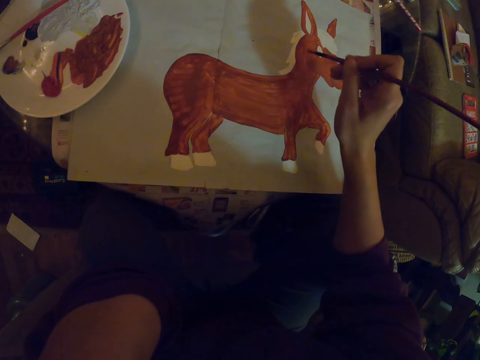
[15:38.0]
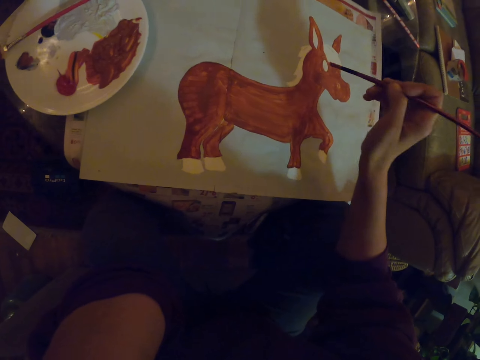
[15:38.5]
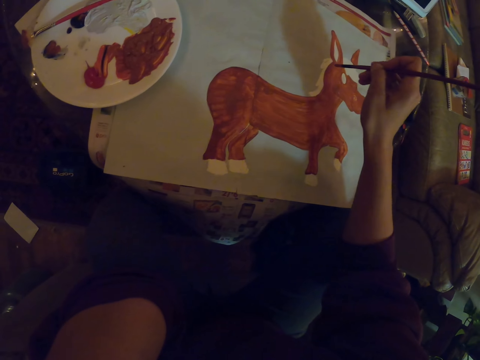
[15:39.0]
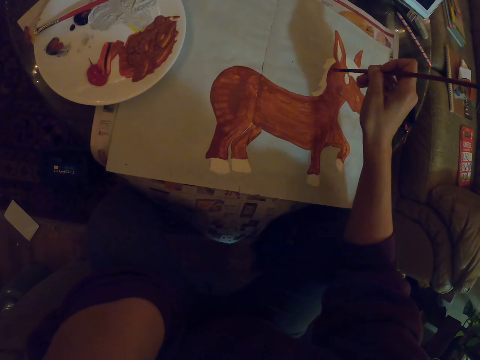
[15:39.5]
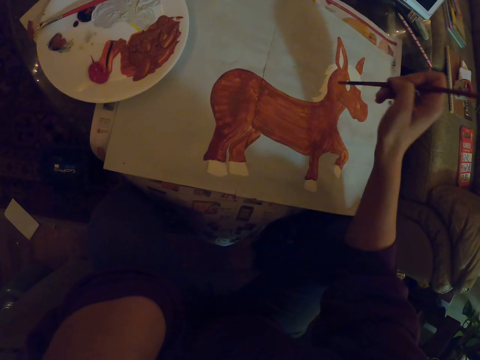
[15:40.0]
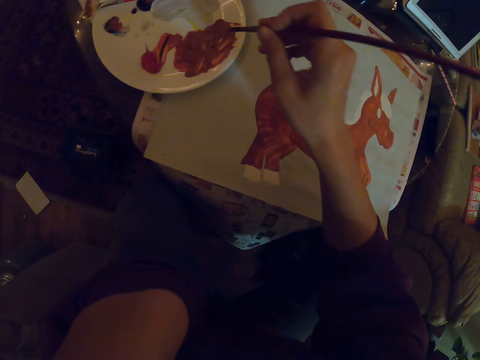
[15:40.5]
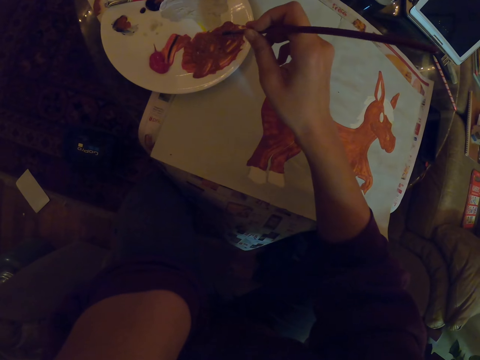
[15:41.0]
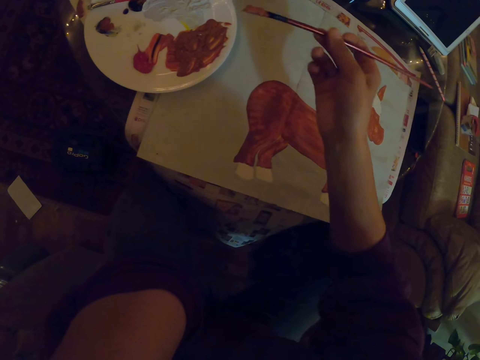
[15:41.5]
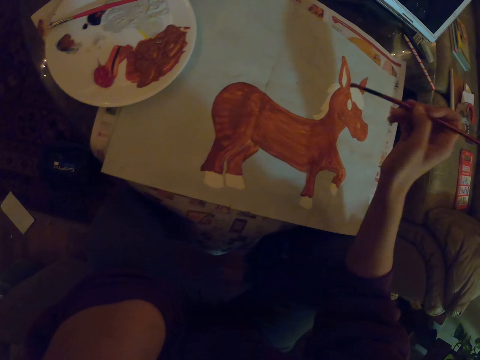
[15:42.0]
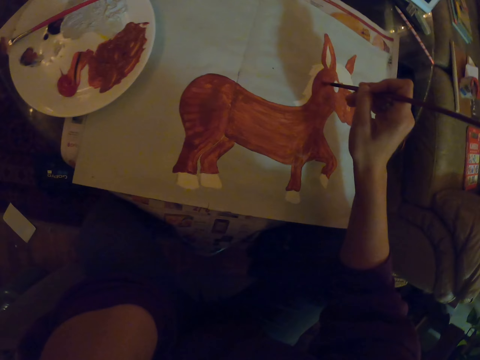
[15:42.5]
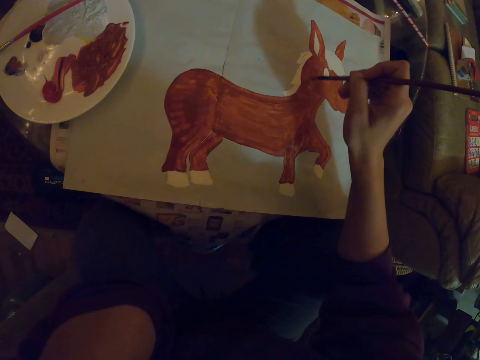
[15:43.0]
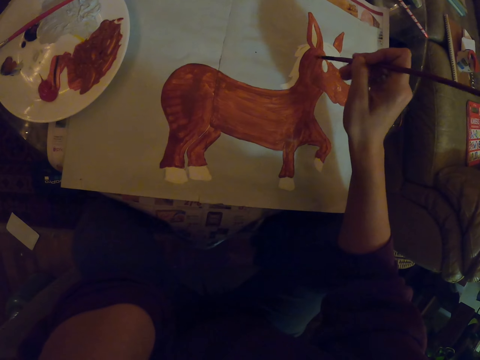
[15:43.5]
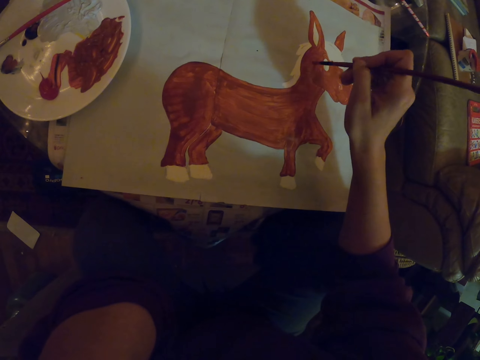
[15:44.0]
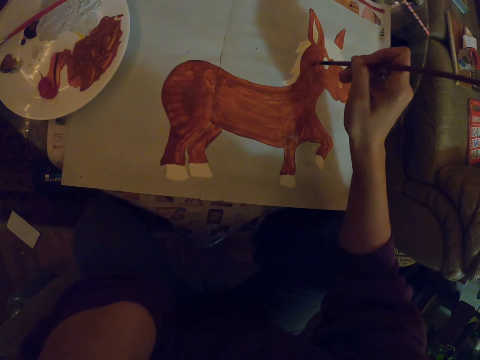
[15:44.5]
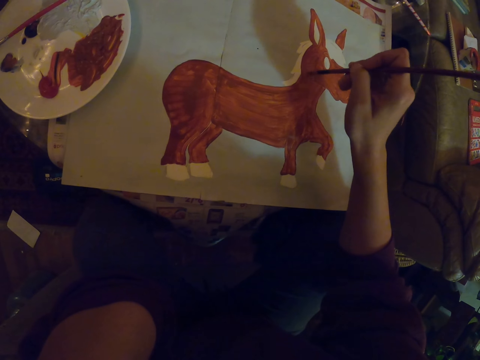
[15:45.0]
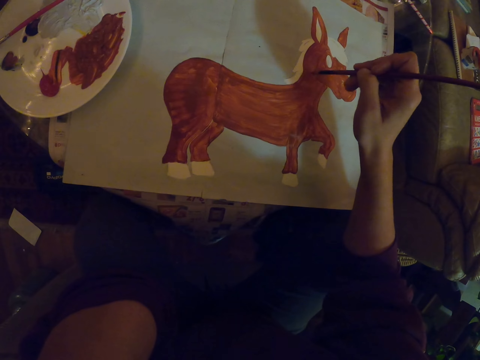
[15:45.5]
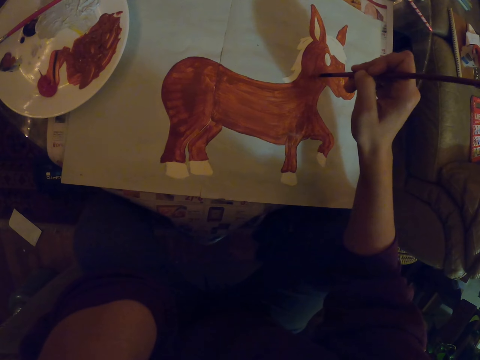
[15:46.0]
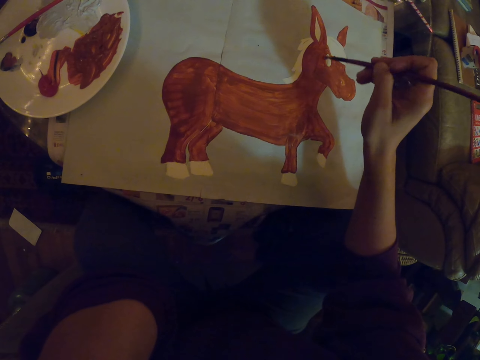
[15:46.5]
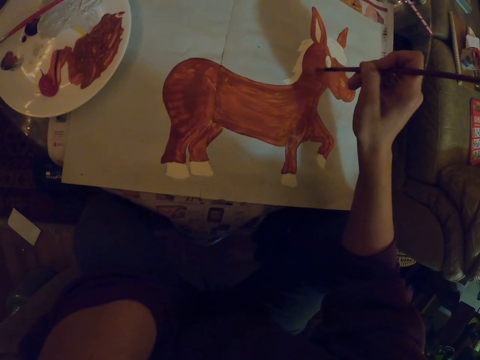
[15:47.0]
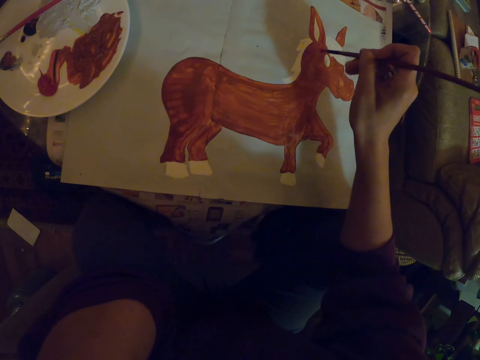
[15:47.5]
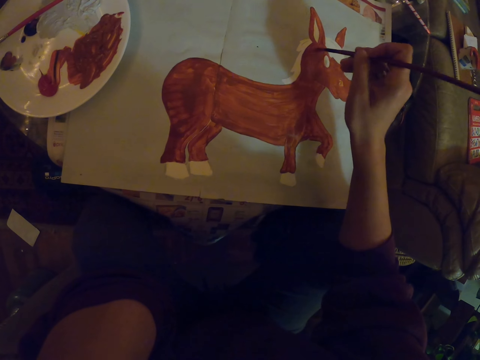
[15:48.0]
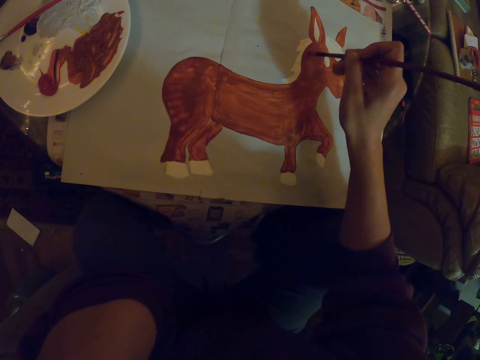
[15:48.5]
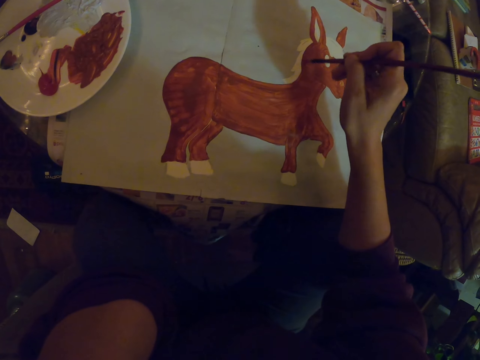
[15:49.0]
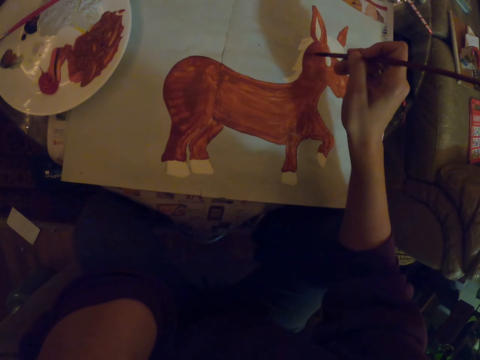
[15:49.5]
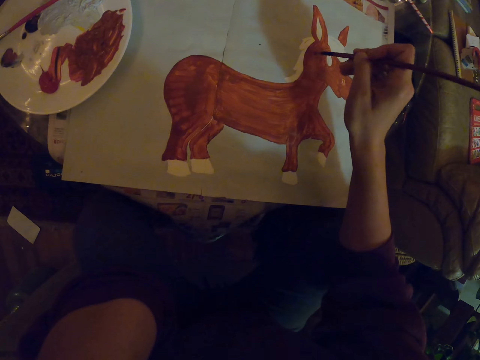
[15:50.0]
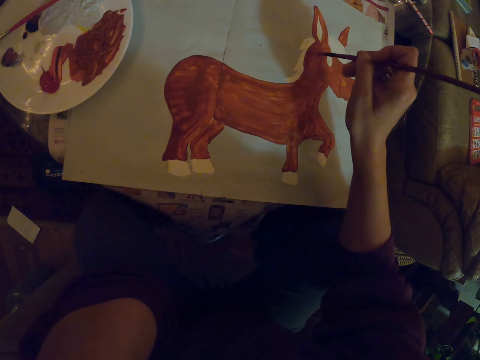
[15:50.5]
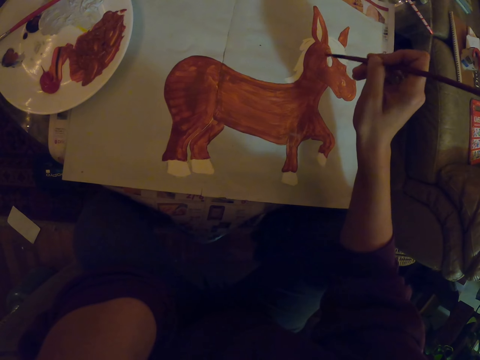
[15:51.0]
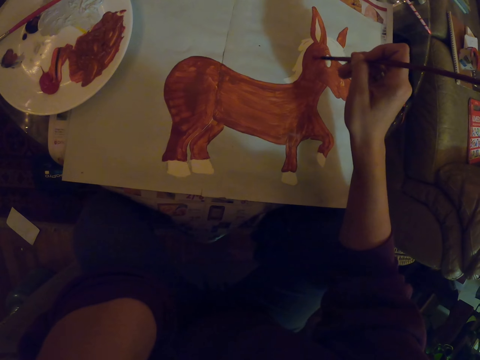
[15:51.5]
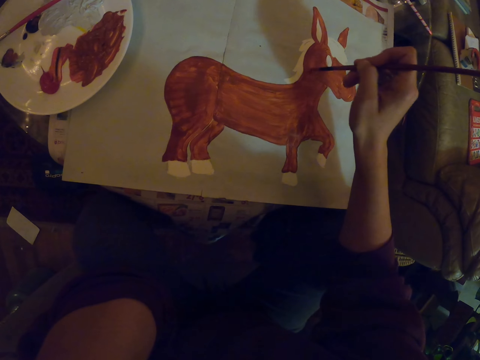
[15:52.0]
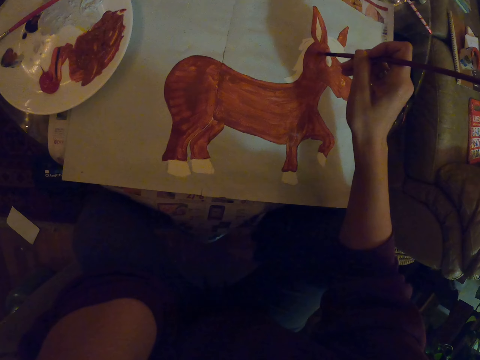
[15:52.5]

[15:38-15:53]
The camera wearer dips the paint brush in the paint. They paint with the paint brush on a paper.

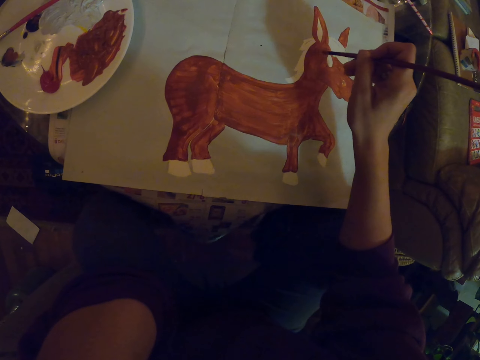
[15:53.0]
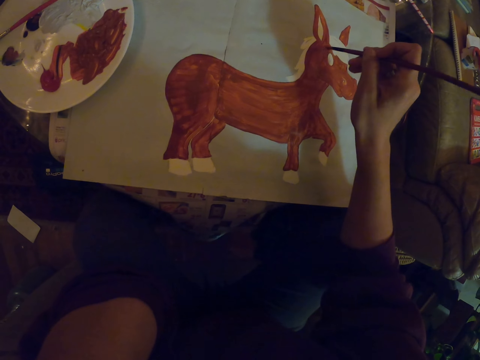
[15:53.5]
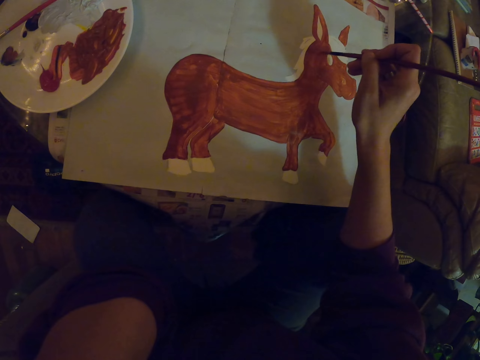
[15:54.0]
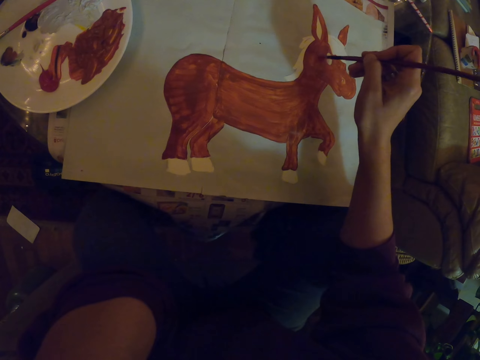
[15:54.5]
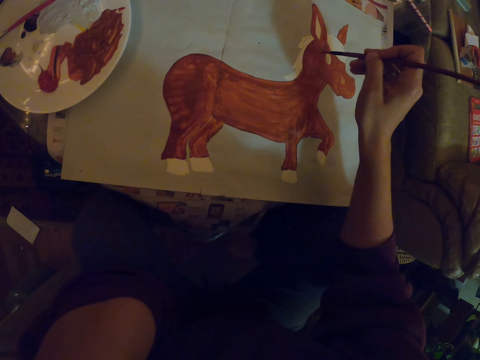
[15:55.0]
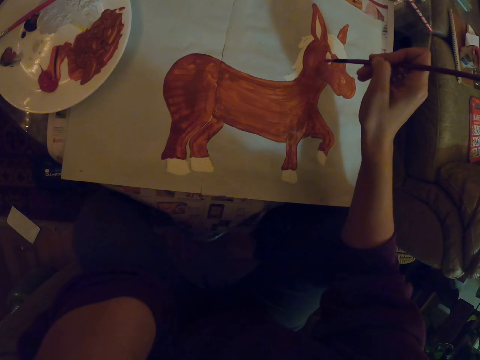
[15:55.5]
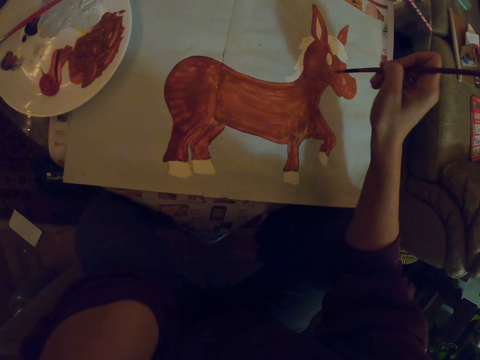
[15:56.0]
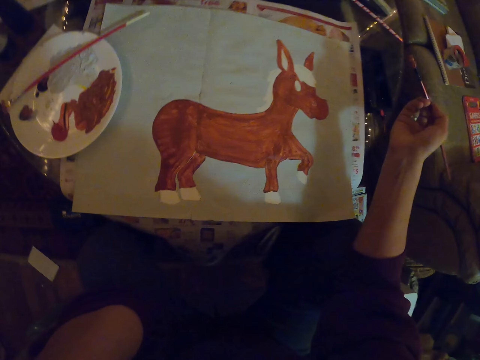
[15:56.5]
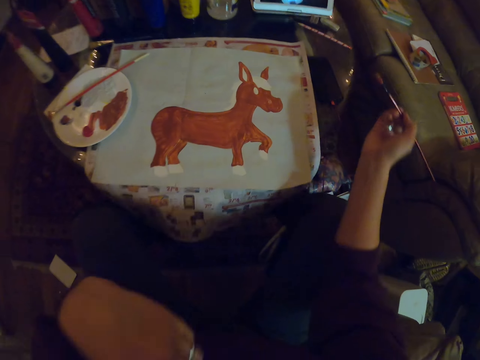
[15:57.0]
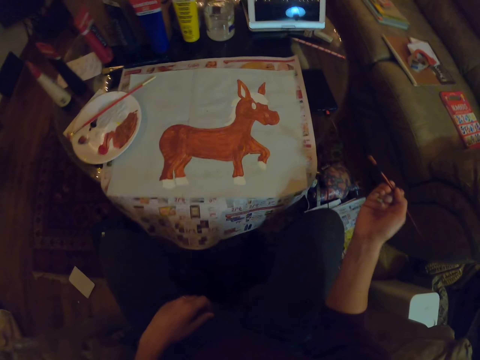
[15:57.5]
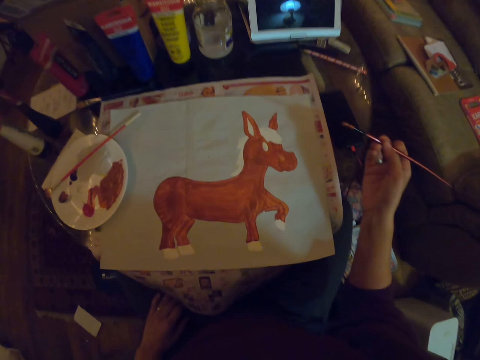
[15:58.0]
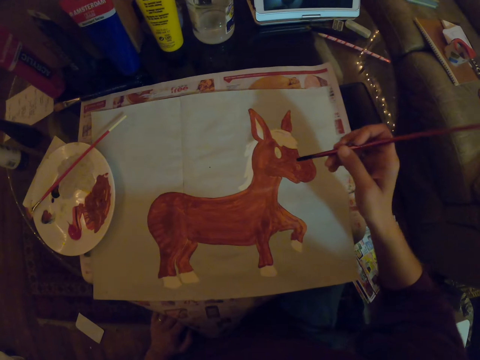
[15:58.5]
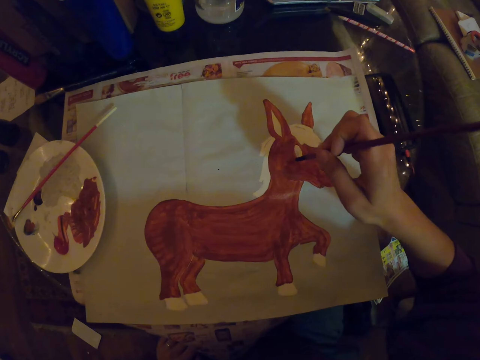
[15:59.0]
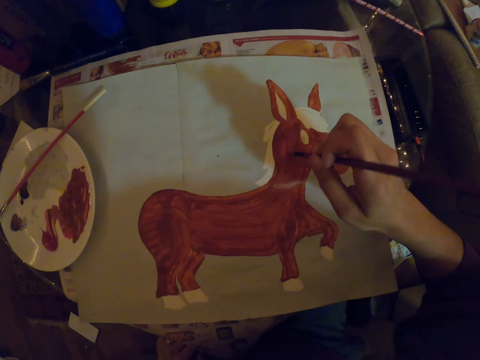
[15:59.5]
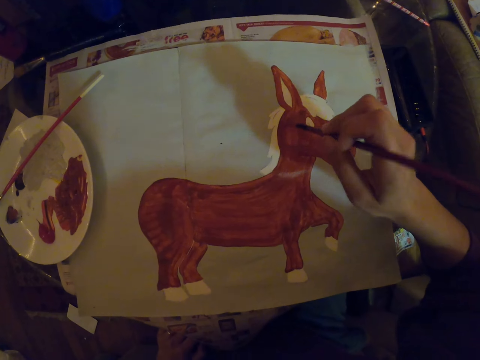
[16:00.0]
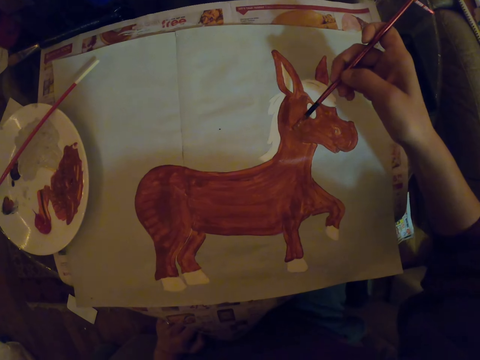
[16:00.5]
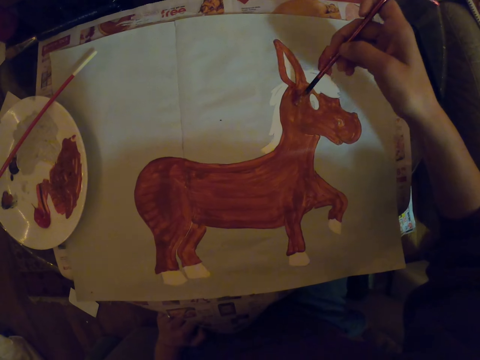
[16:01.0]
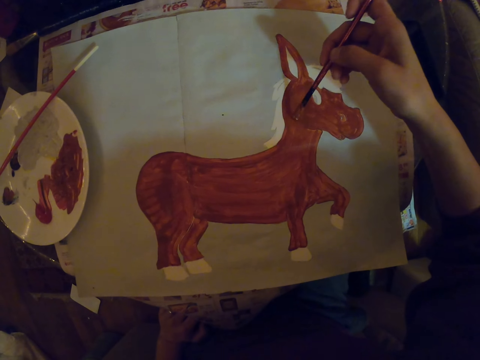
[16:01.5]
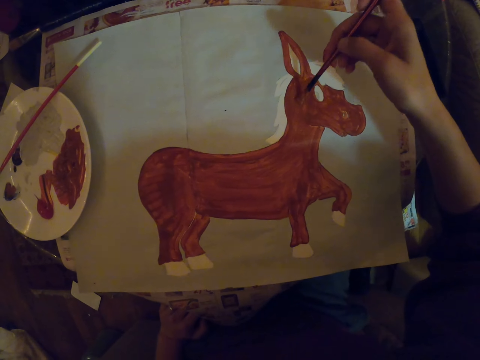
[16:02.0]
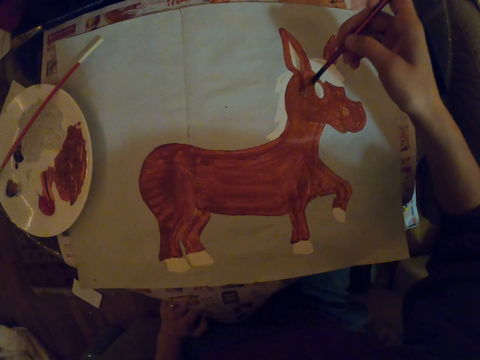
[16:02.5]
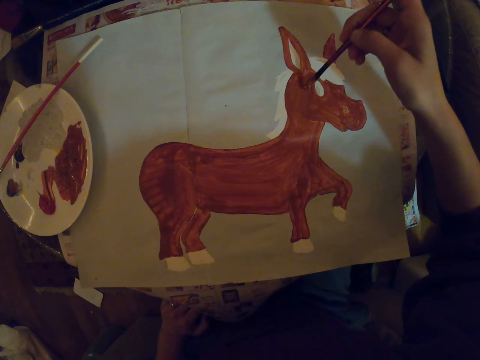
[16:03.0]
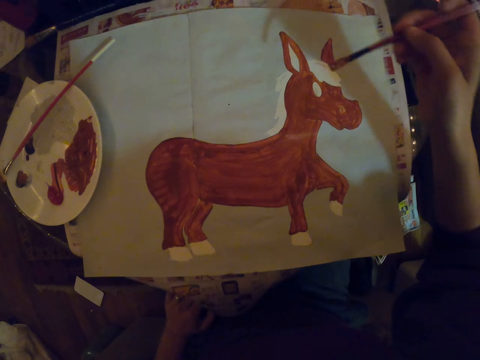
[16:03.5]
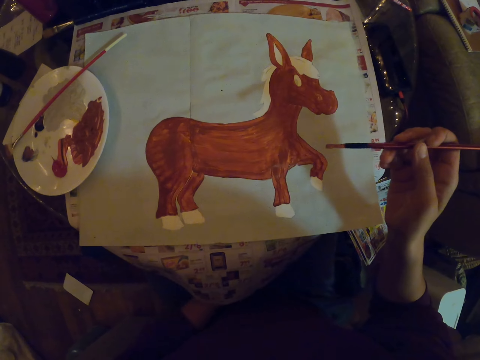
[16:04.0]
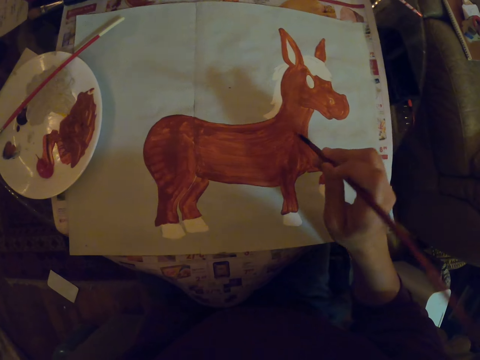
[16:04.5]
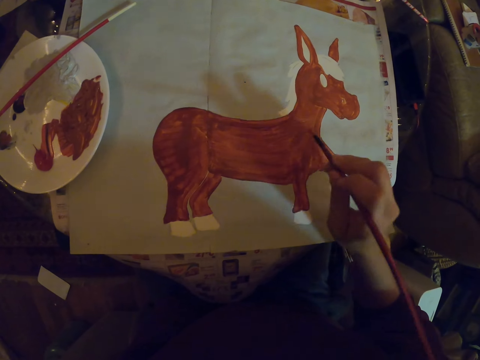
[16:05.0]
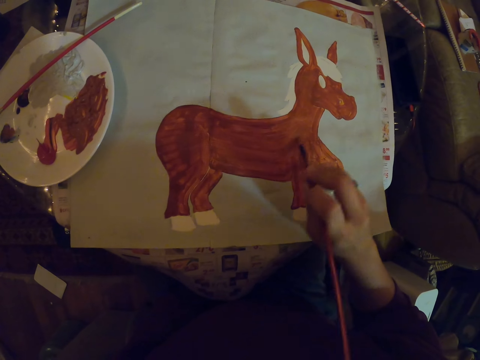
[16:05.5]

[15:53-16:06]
The camera wearer stares at the paint. They paint with a paint brush.
